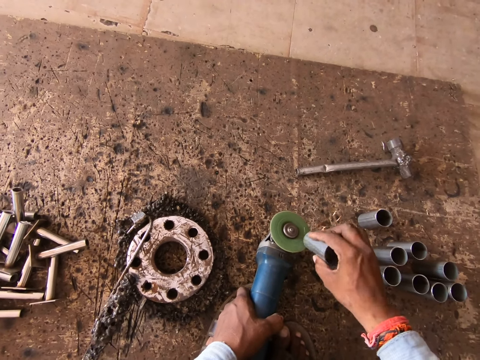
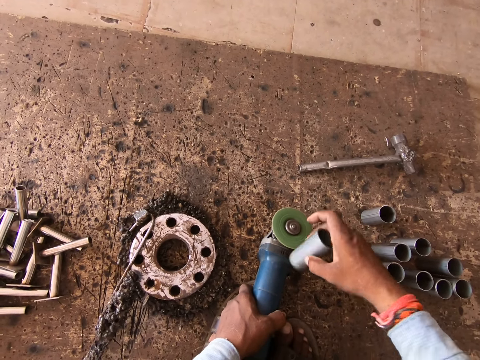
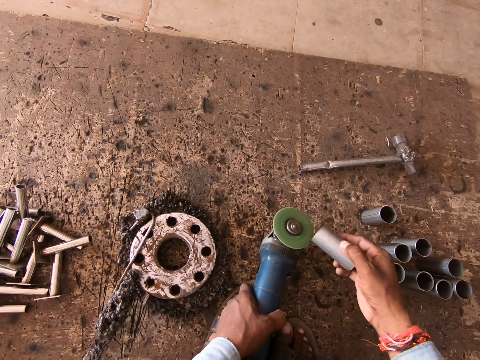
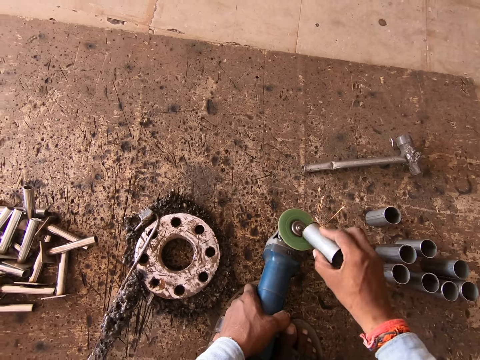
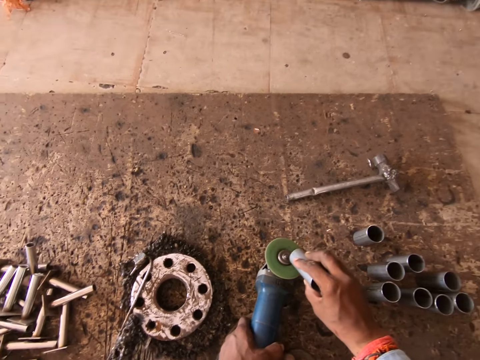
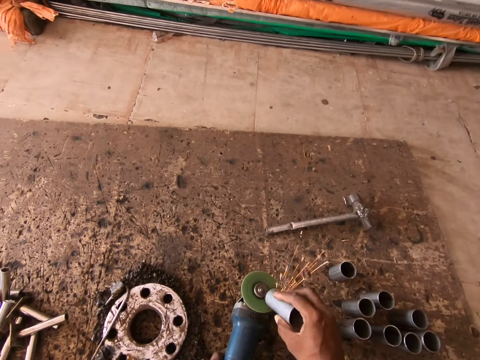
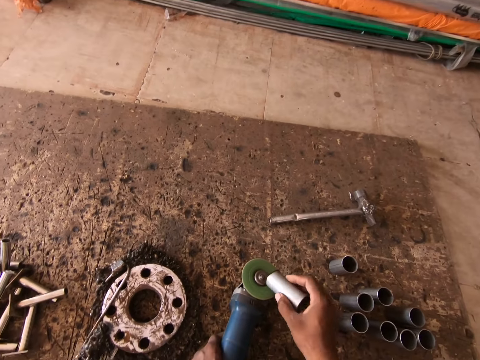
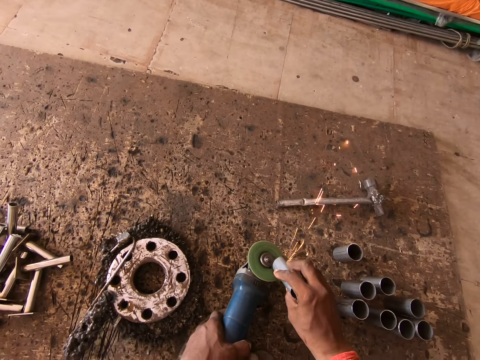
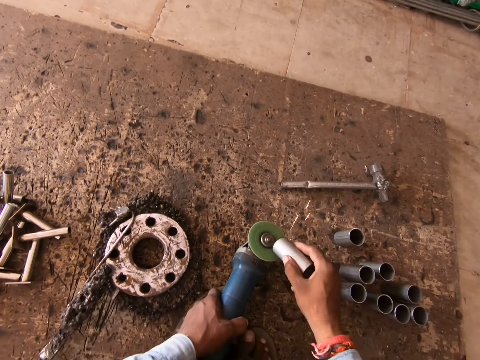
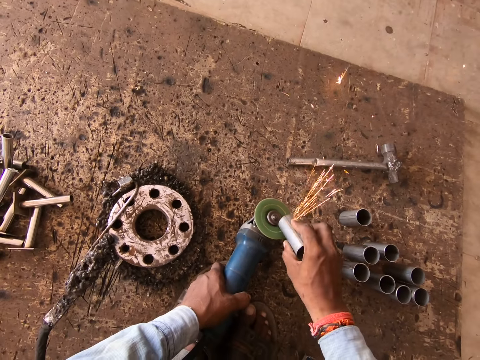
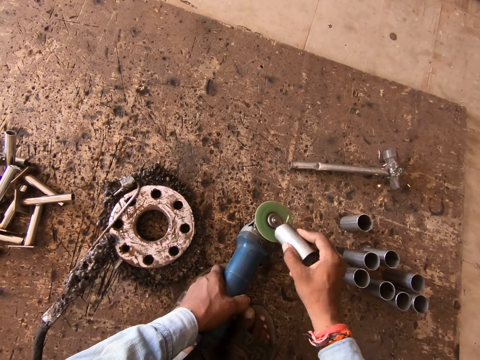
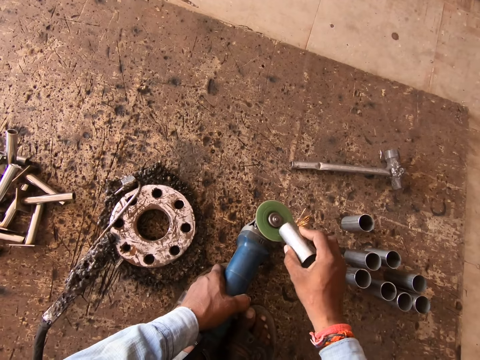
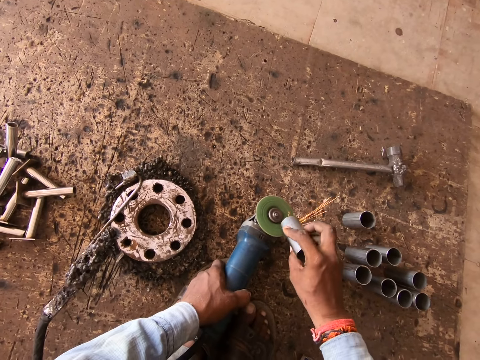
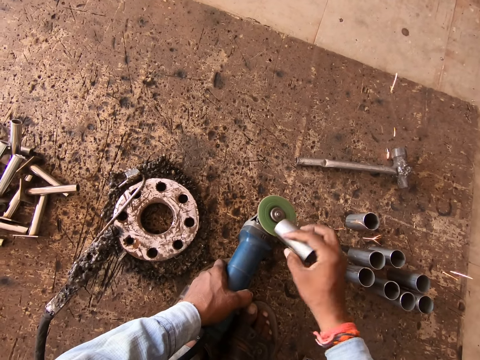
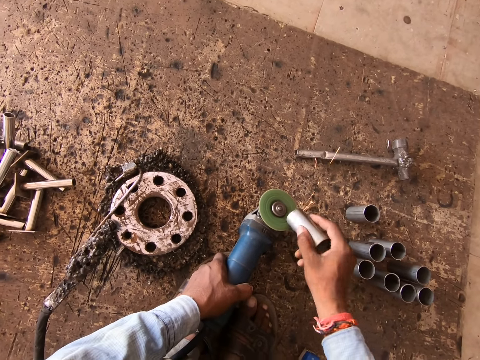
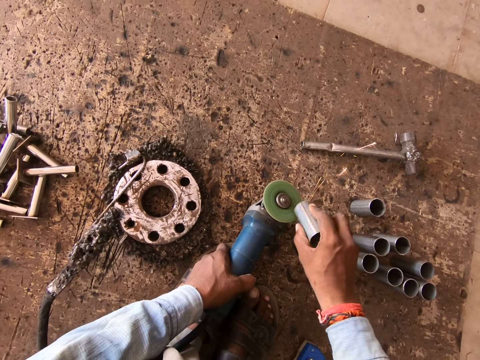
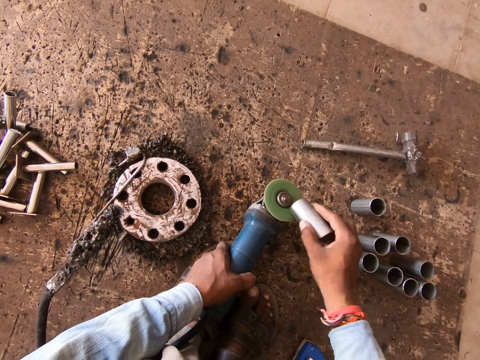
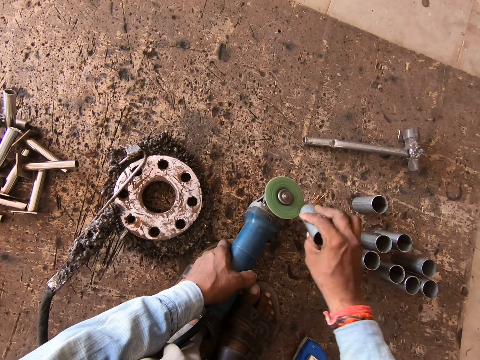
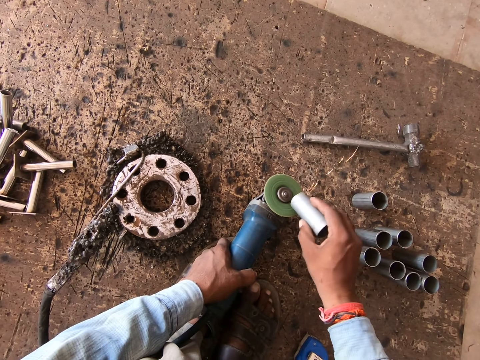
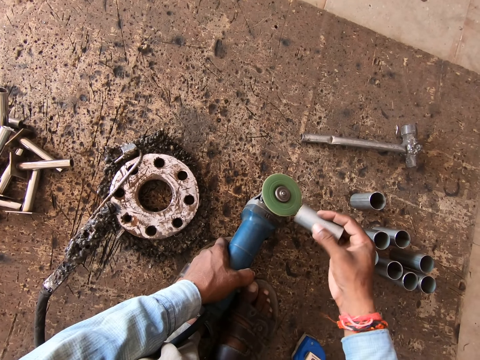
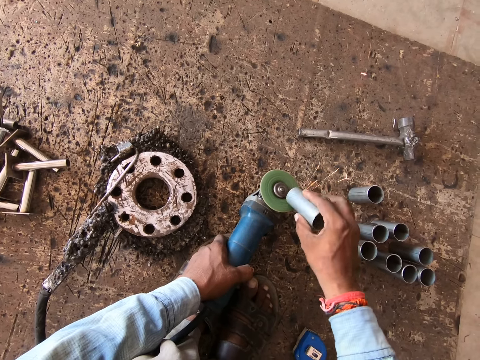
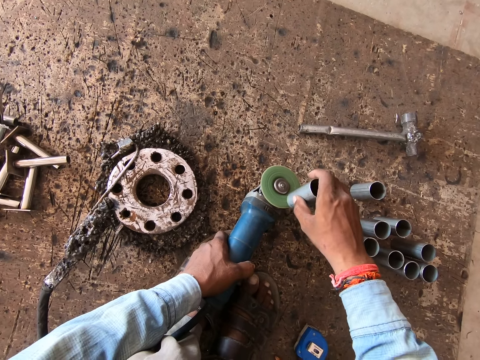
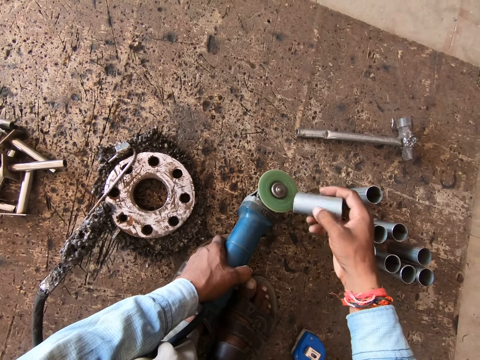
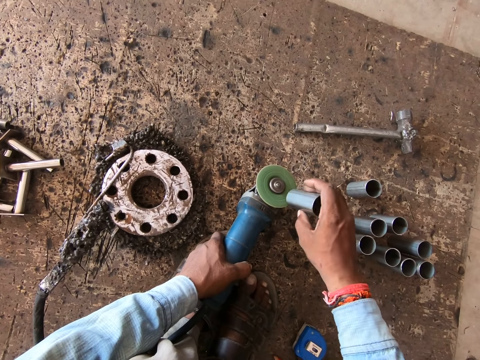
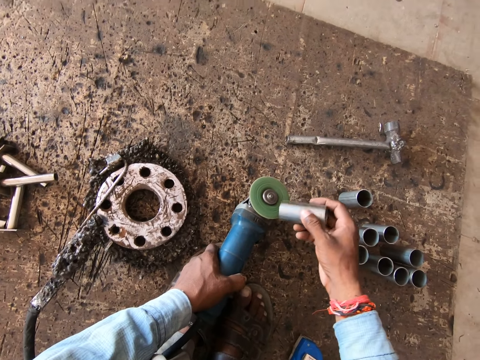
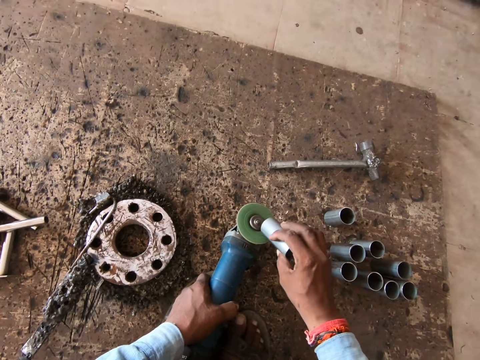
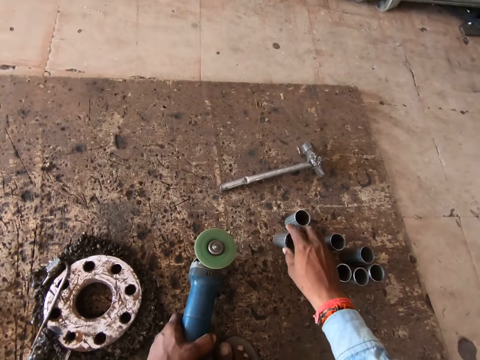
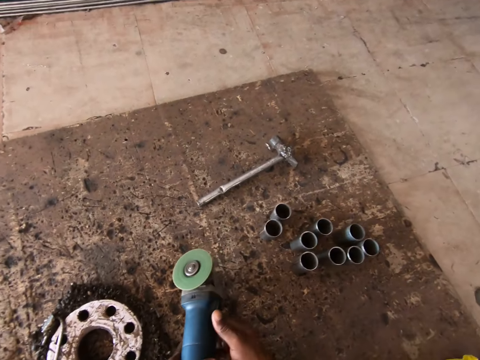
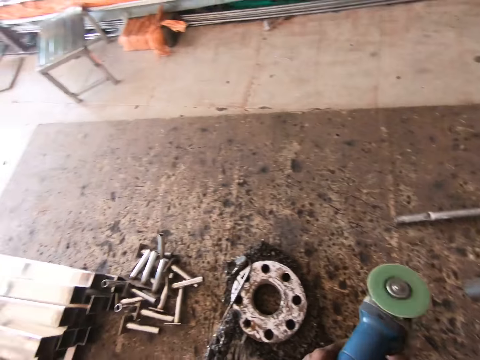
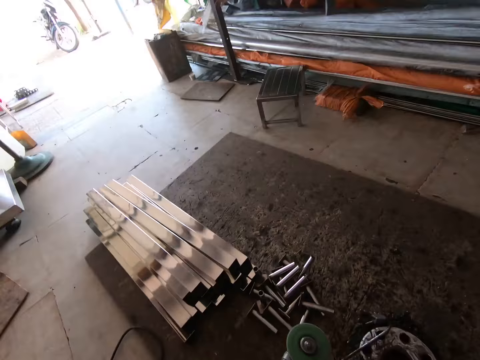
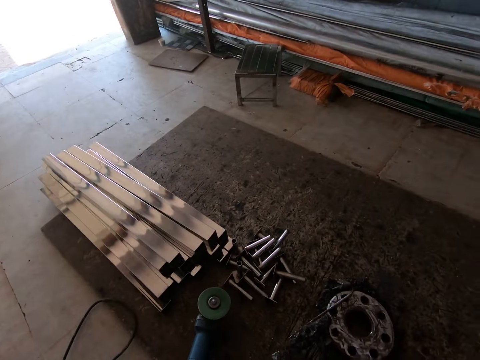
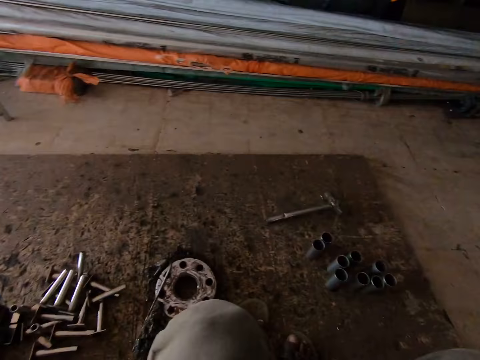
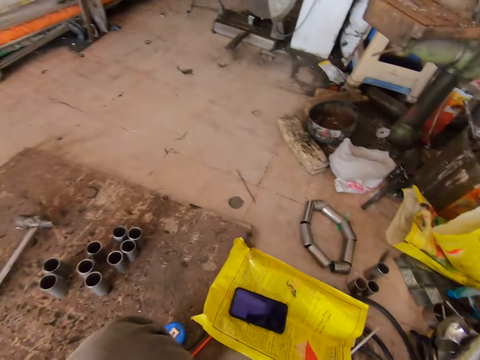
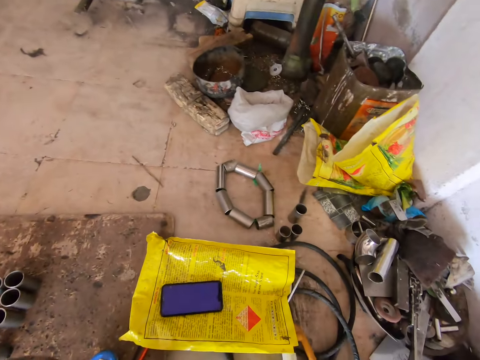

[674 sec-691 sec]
The camera wearer adjusts the metal cylinder or rod. He smoothens the metal cylinder with a metal grinder or sander. He drops the metal rod in his right hand on the floor. He drops the metal sander in his left hand on the floor. He powers off the metal grinder and turns to look outside.

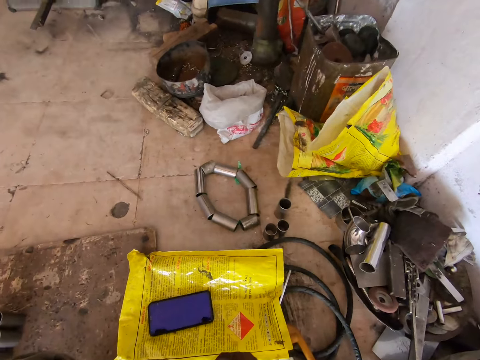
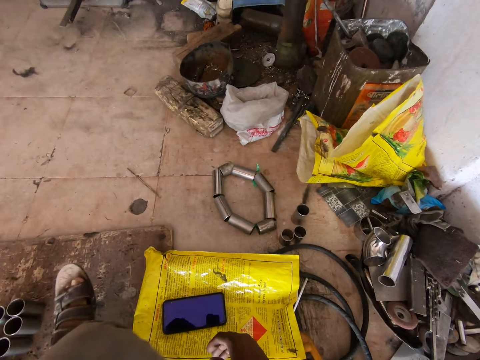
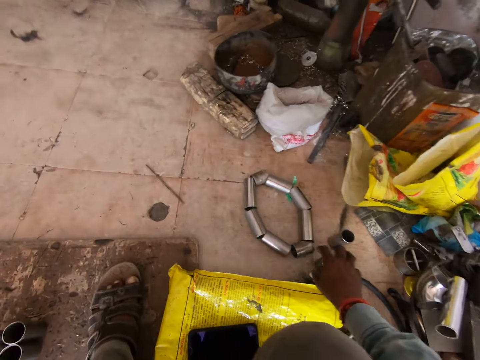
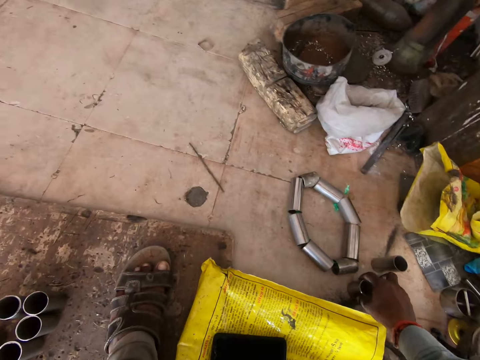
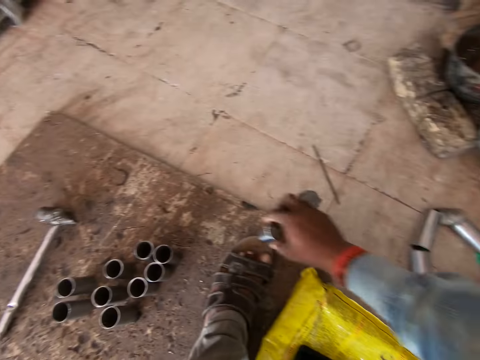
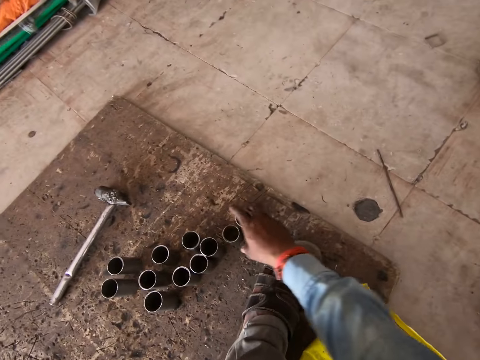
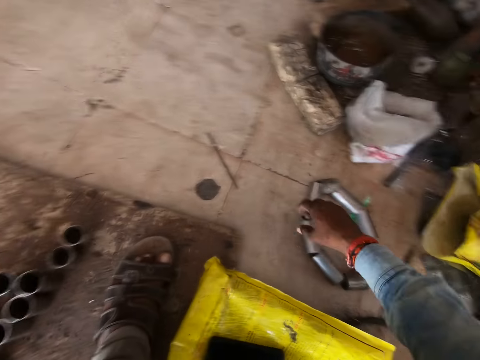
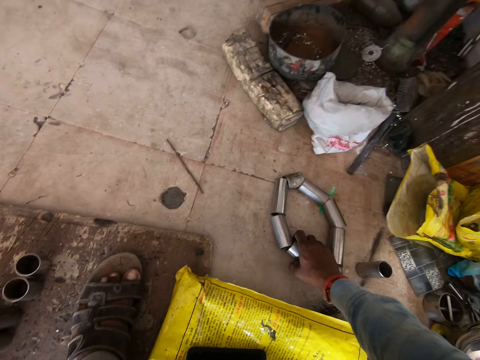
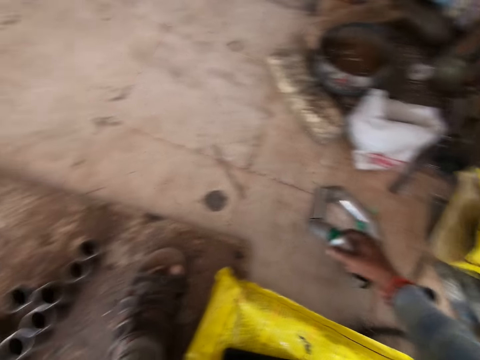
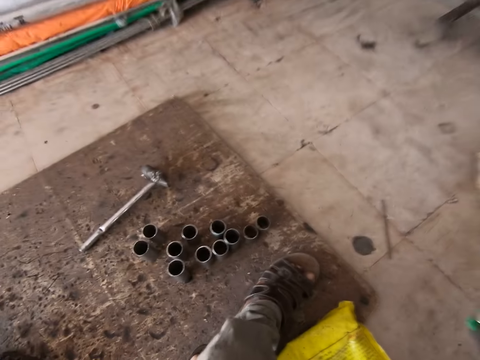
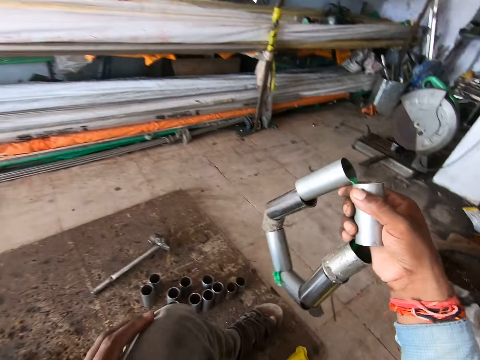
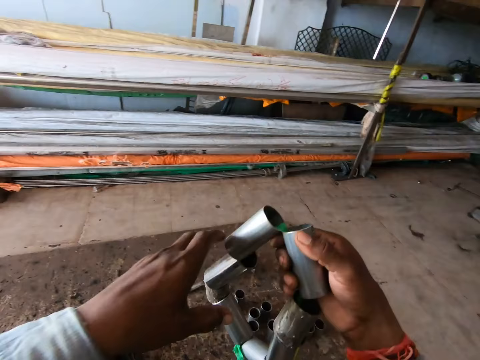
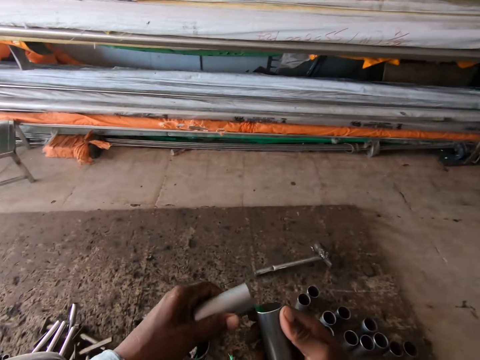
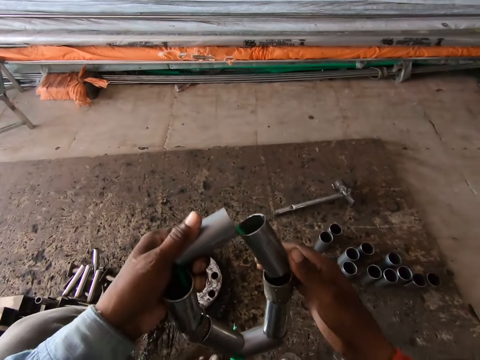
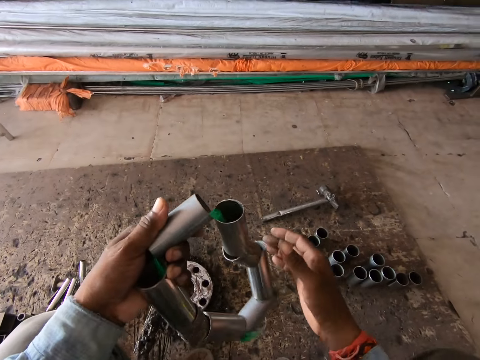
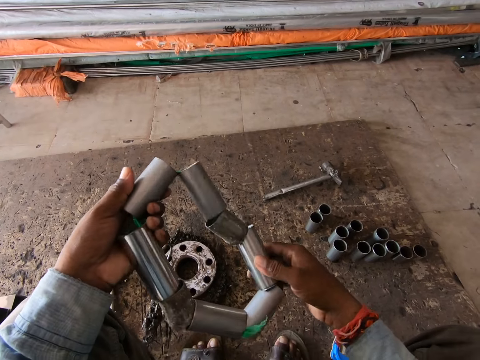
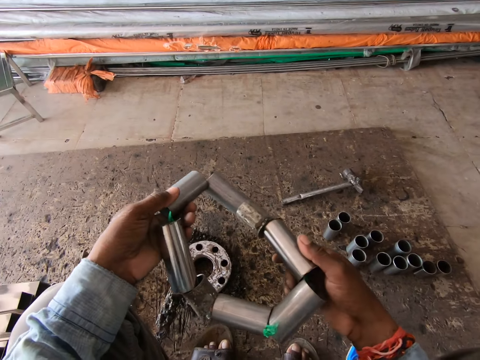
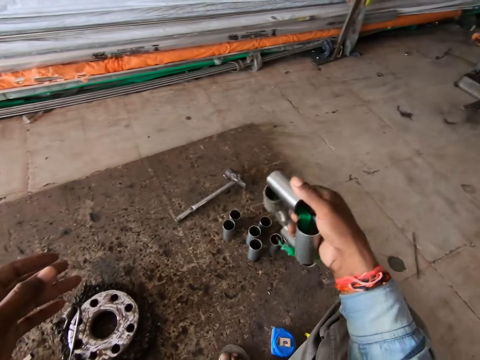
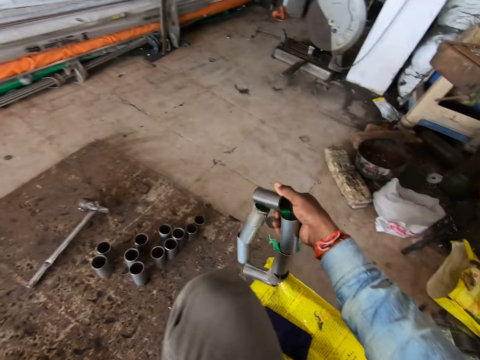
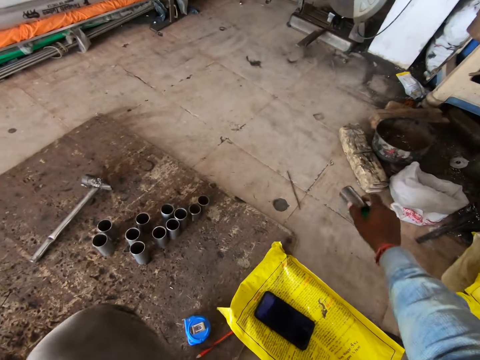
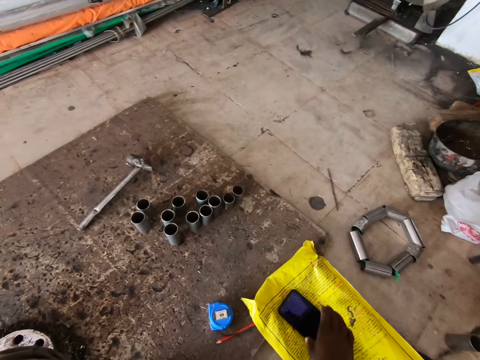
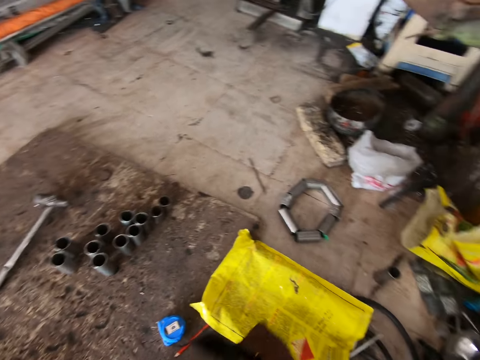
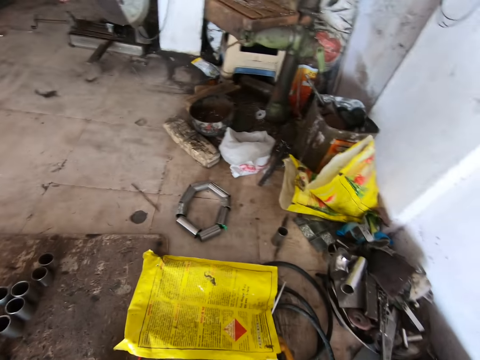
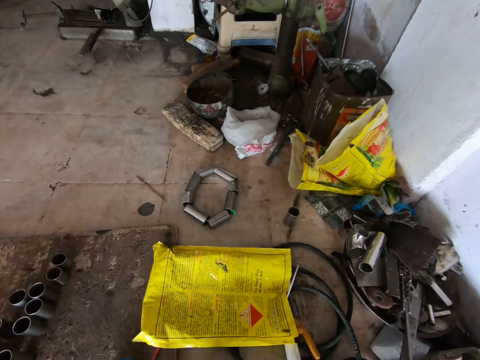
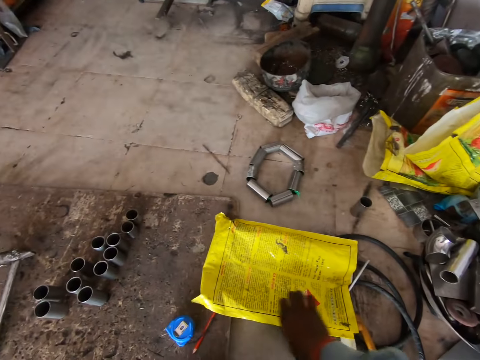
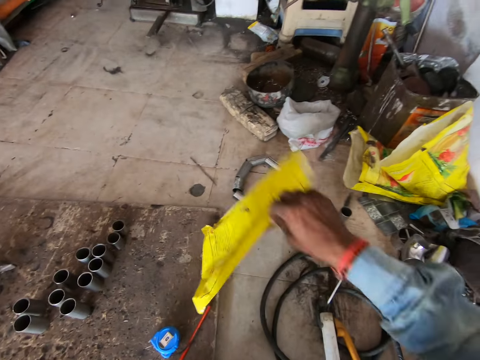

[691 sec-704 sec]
The camera wearer walks towards a metal cylinder or rod. He moves two metal rods on the floor with his right hand. He picks the metal cylinders and places the metal cylinders down. He picks some metal rods or a ring of metal cylinders from the floor with his right hand. He inspects the ring of metal cylinders. He drops the metal rods on the floor with his right hand. He picks a phone from a yellow plastic bag on the ground with his right hand. He moves the yellow plastic bag on the floor with his left hand. He lifts the plastic or paper bag.
